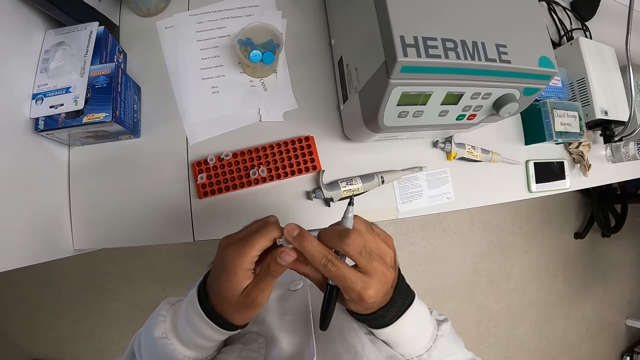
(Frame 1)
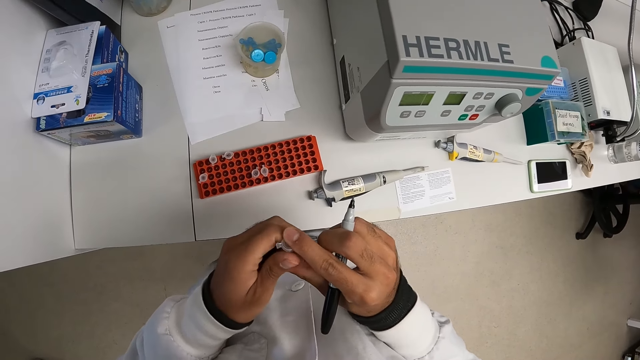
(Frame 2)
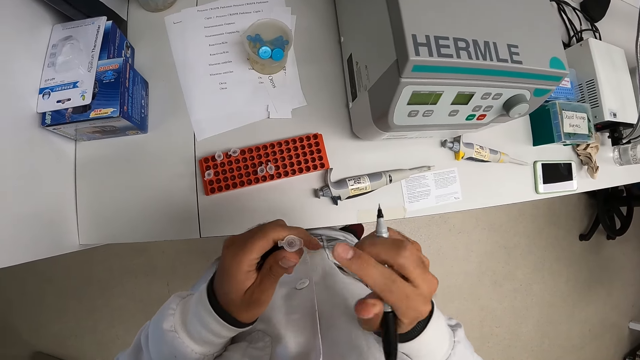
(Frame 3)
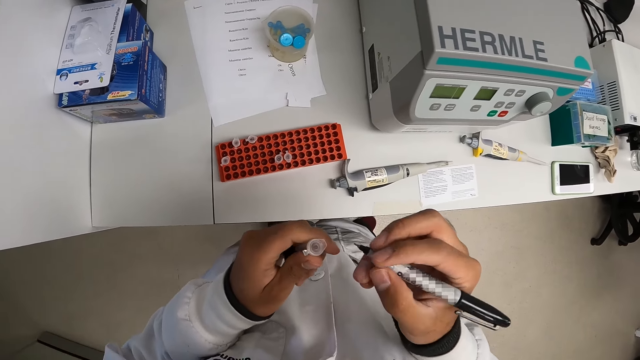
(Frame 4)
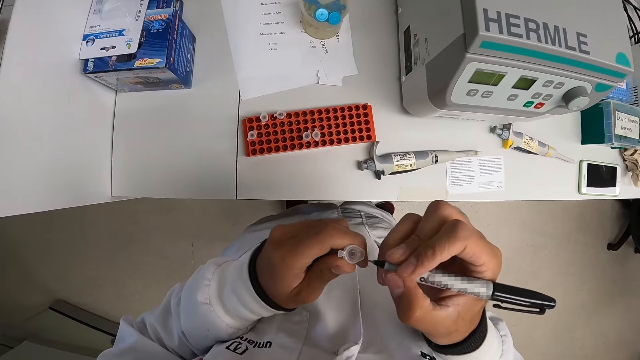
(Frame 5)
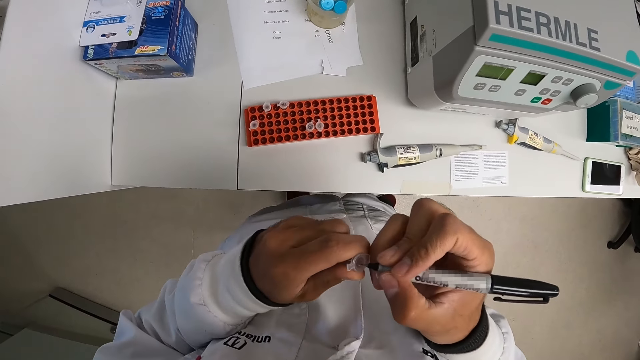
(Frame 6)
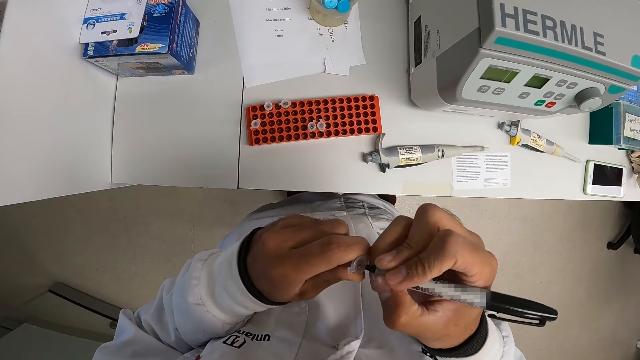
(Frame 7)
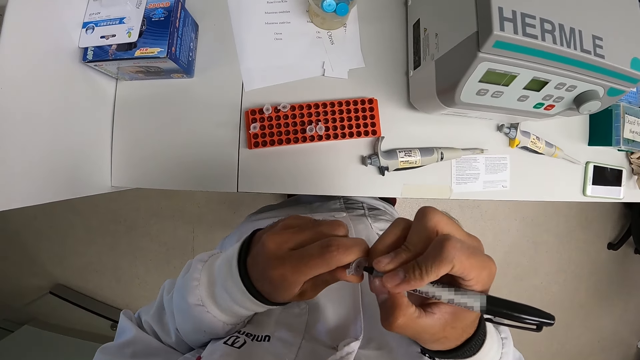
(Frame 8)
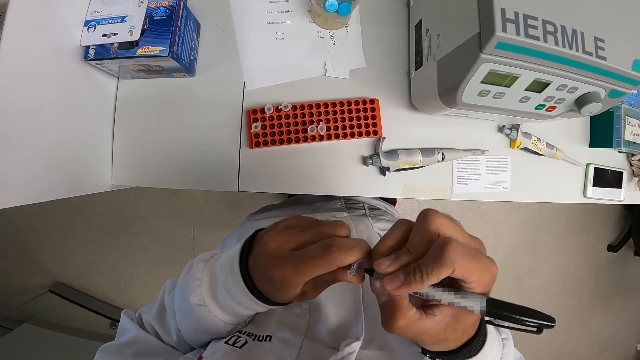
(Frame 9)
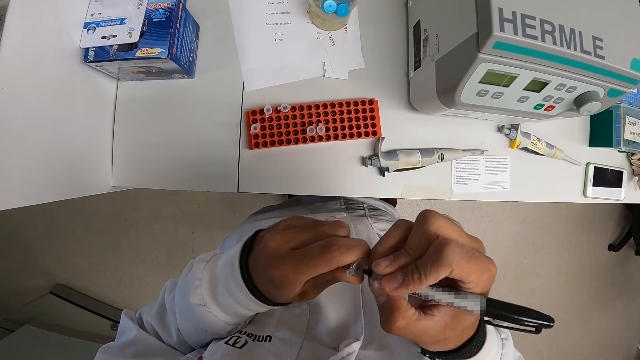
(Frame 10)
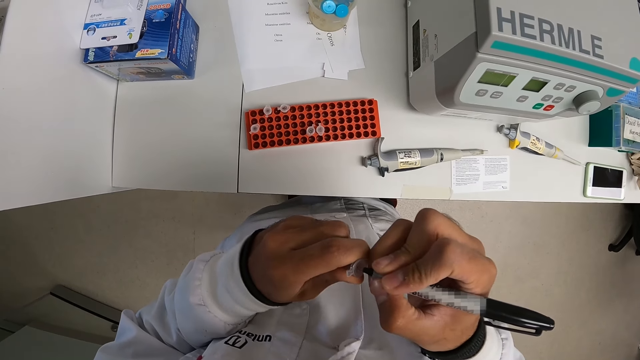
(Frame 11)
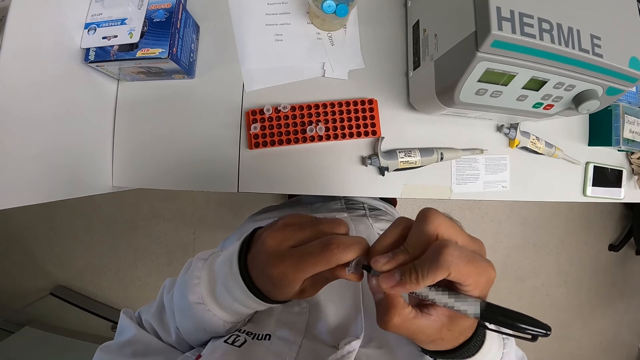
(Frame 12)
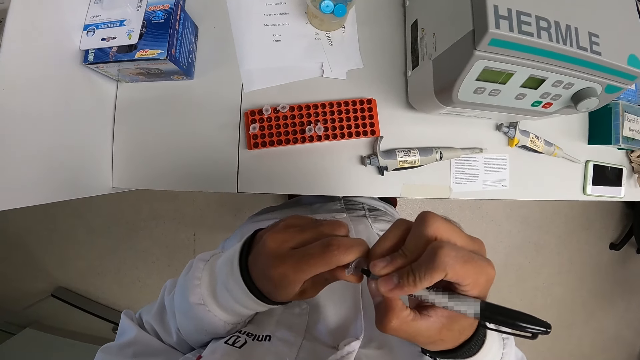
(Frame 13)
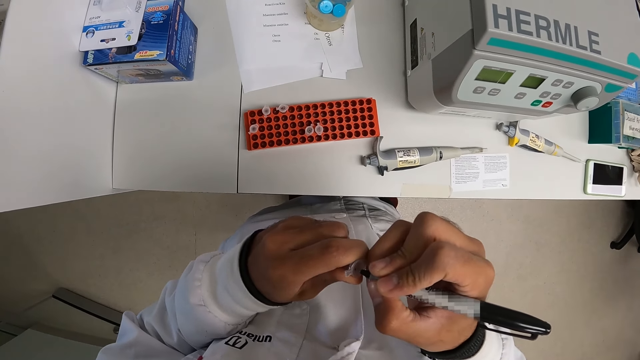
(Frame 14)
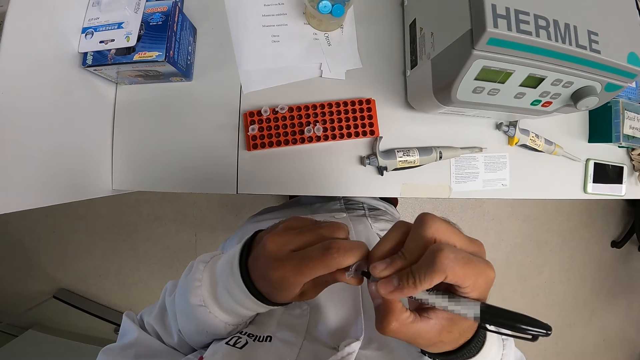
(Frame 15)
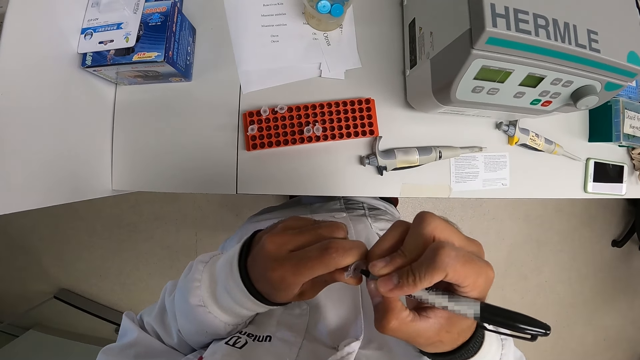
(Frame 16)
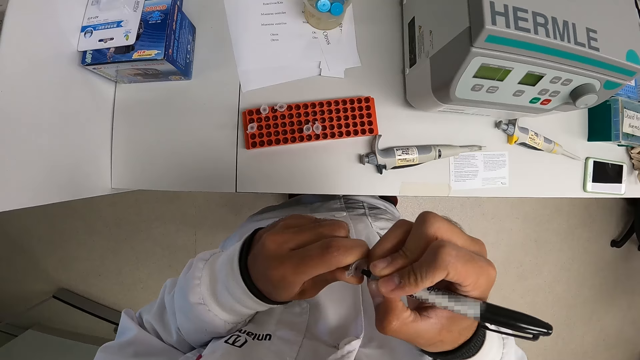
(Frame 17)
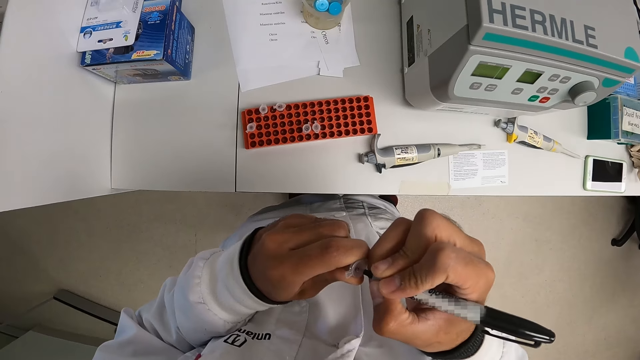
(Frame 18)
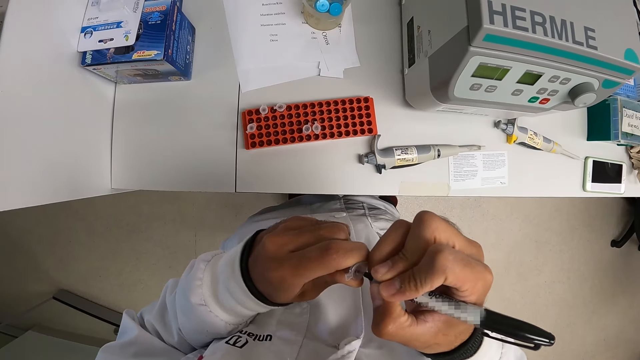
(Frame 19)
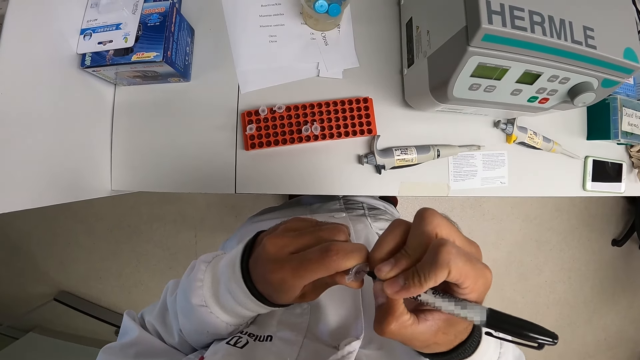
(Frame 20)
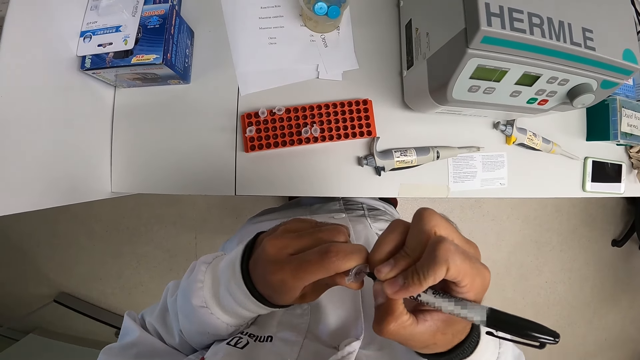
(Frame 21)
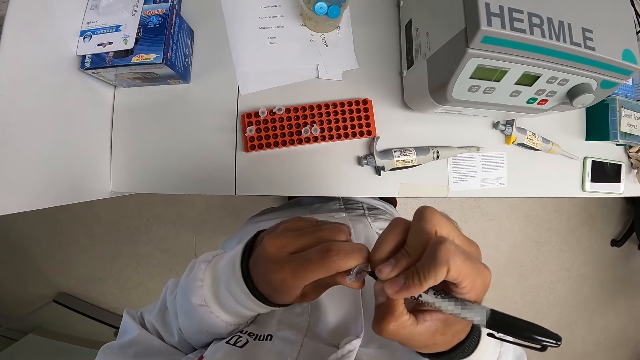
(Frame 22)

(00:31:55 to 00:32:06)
The camera wearer writes on the tube lid with the marker in his right hand.

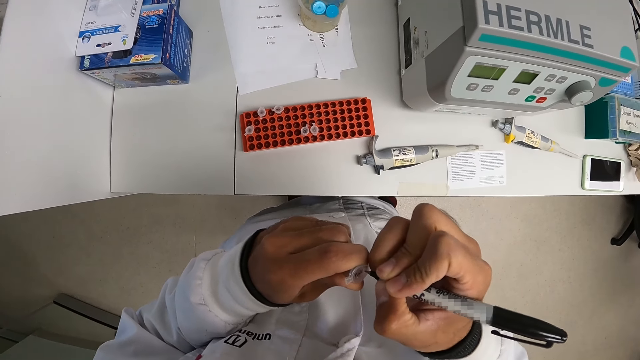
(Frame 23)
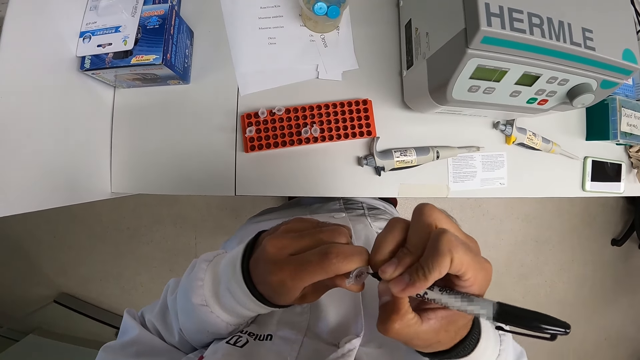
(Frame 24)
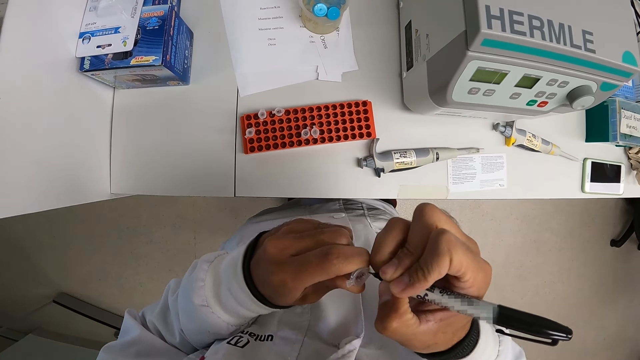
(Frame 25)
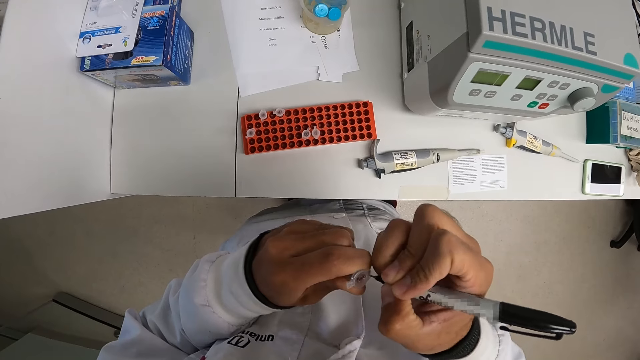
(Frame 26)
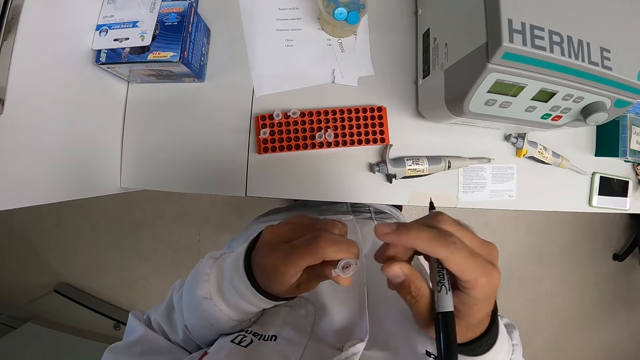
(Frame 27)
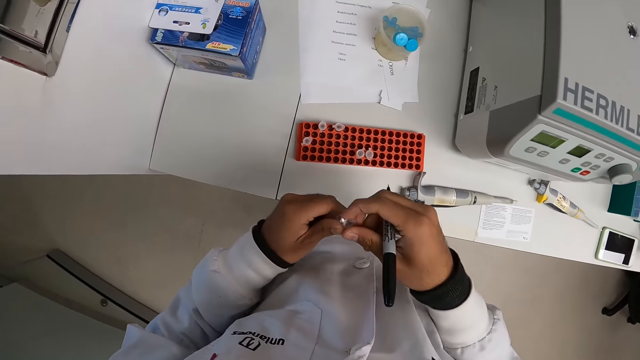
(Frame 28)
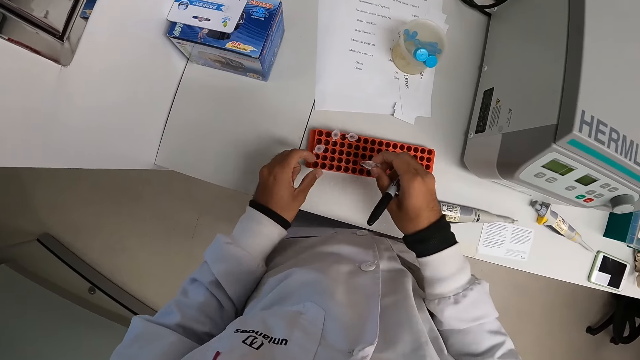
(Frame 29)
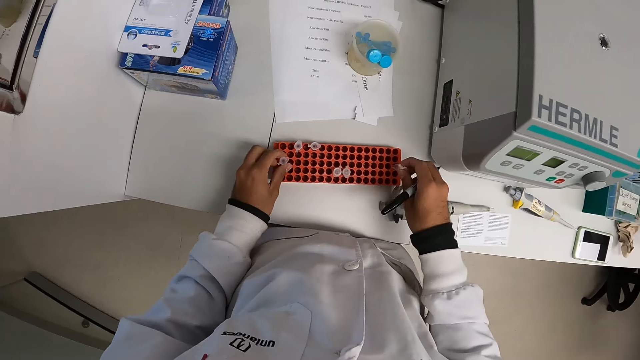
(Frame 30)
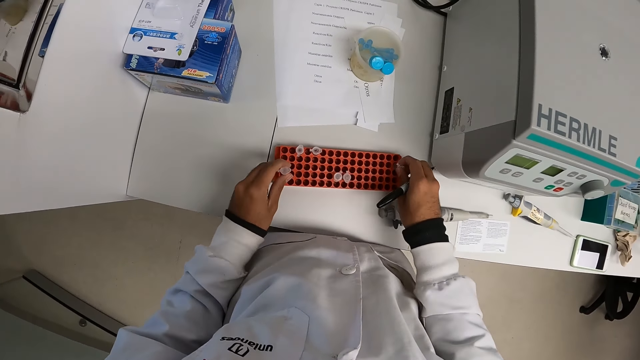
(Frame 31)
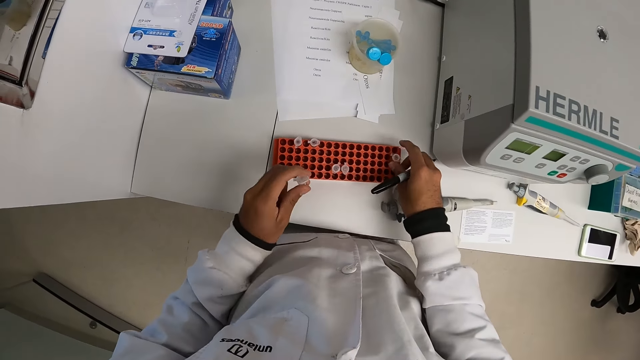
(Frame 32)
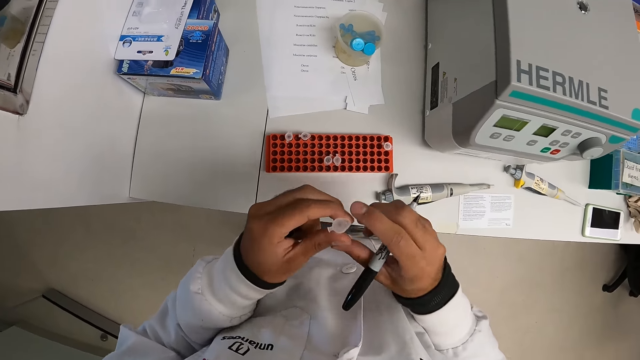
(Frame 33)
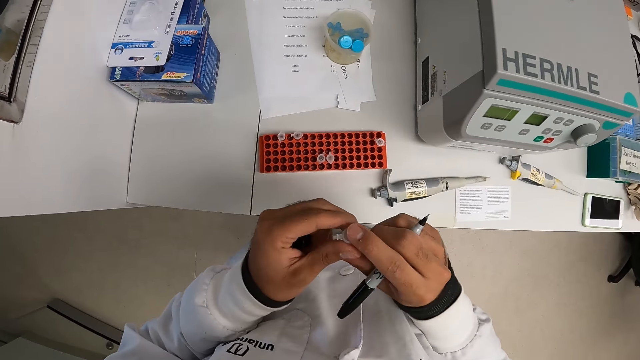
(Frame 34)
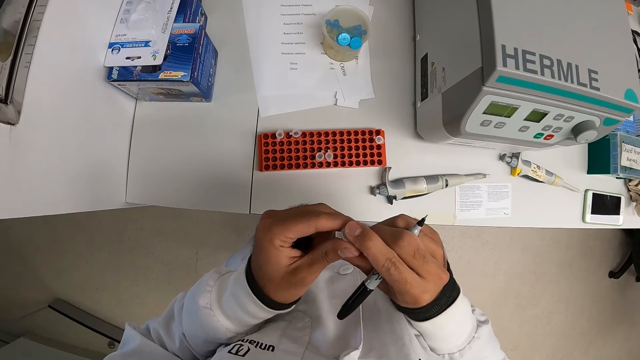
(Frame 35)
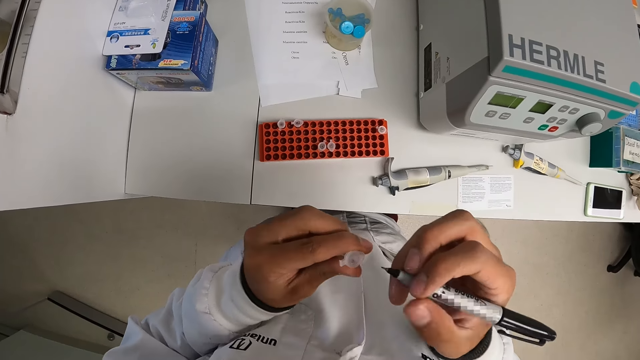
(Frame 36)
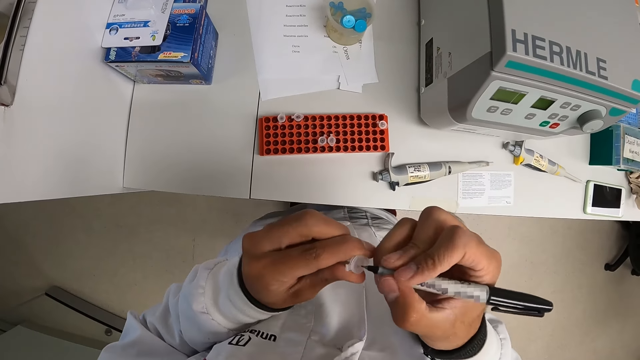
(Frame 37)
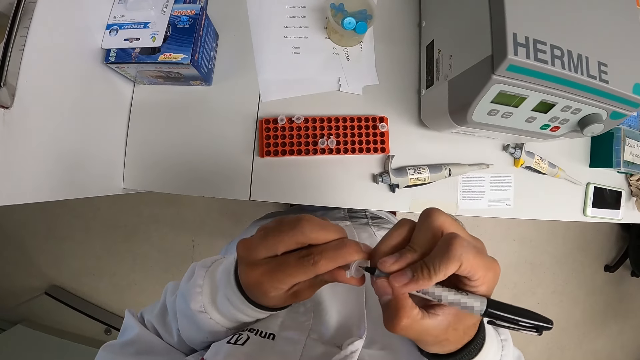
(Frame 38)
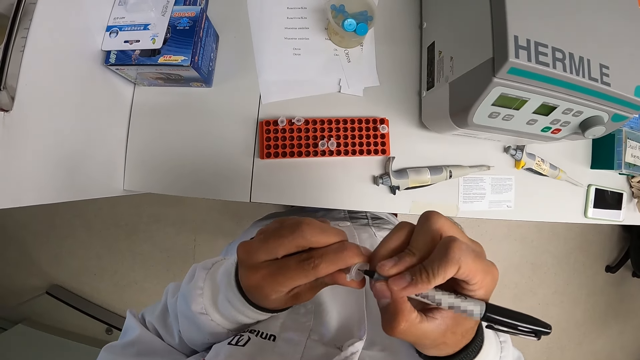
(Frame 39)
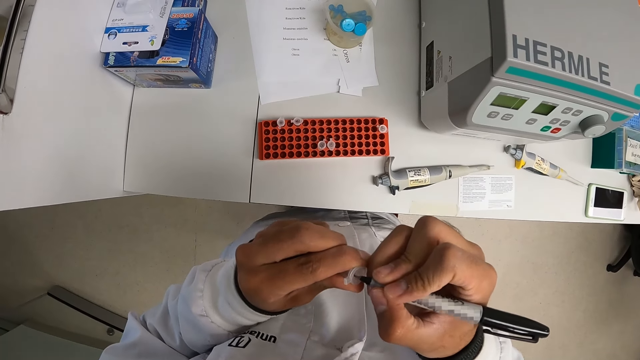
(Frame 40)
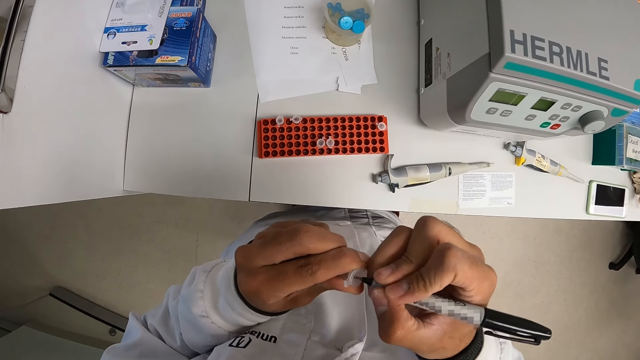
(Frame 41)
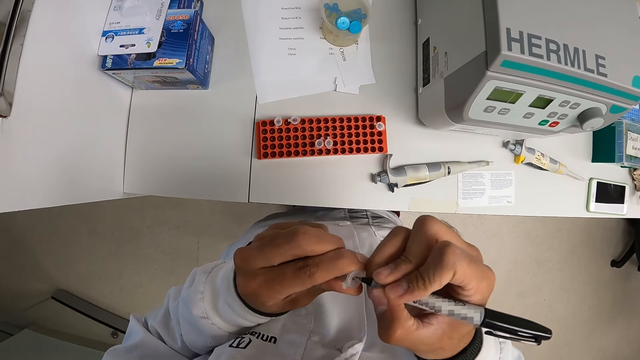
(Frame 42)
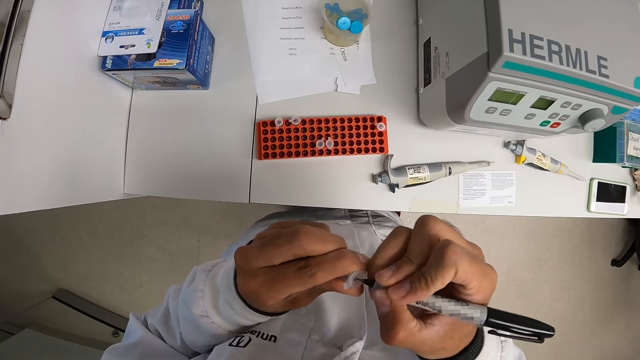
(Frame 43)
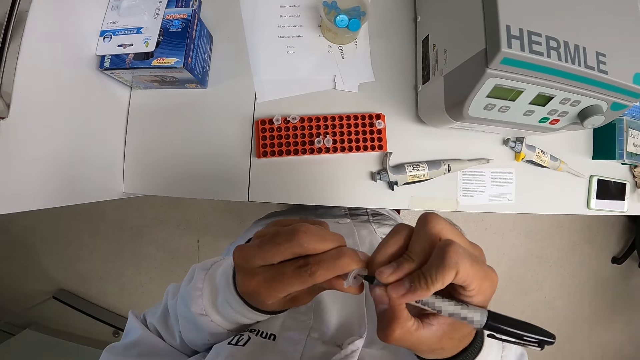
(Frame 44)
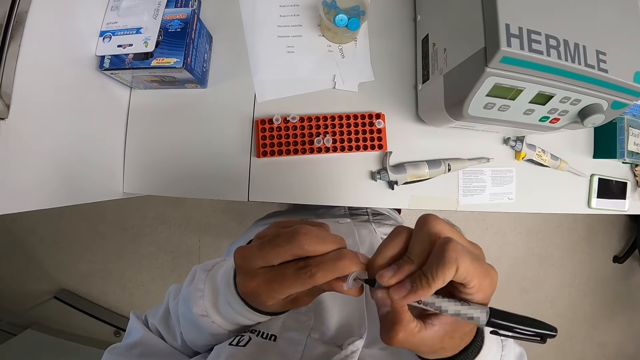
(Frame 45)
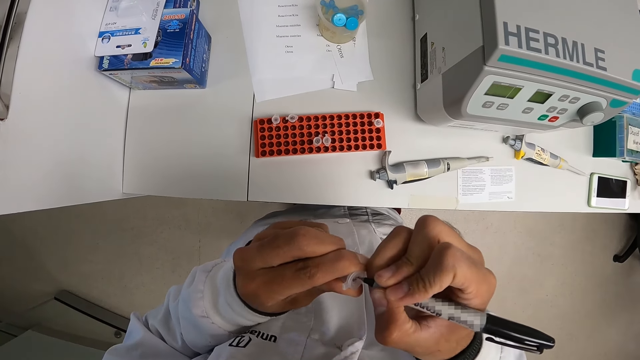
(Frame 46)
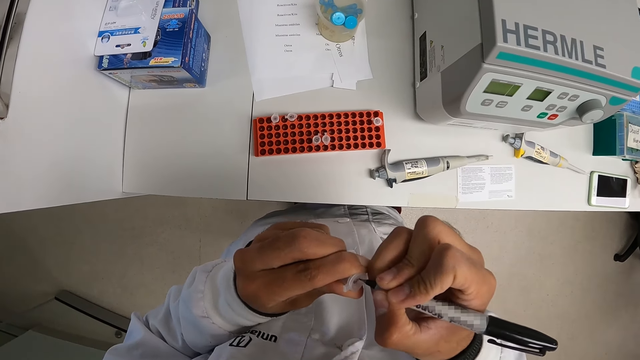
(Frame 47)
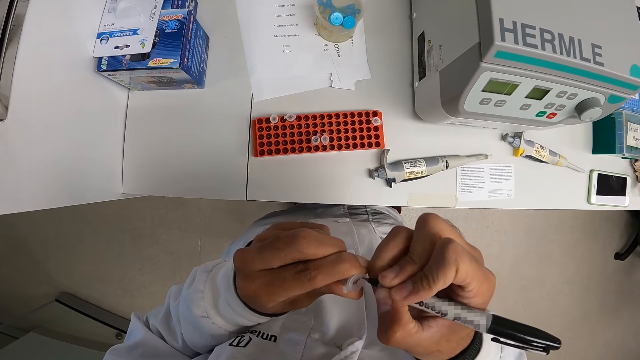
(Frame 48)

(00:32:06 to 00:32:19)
The camera wearer passes the tube from his left hand to his right hand. He picks a tube from the tube rack on the white table with his left hand. He drops the tube in the tube rack with his right hand. He holds the tube with both hands. He writes on the tube lid with the marker in his right hand.
